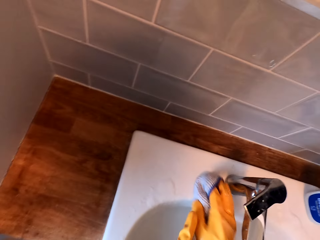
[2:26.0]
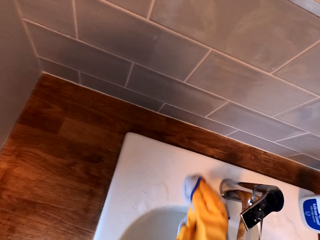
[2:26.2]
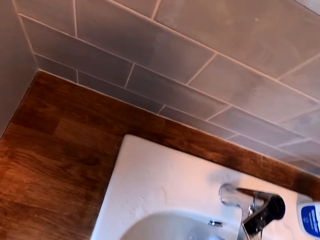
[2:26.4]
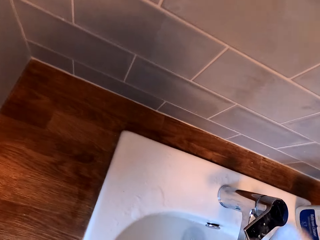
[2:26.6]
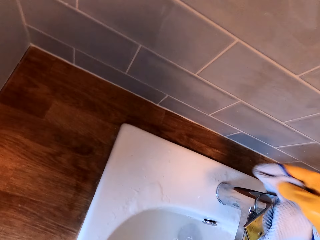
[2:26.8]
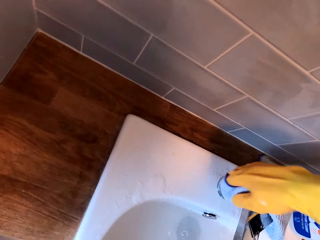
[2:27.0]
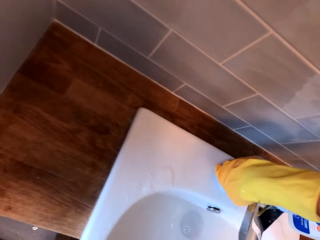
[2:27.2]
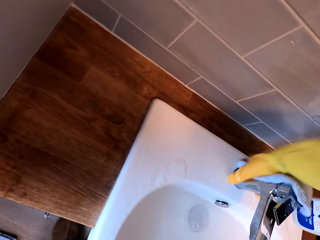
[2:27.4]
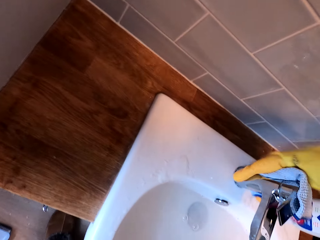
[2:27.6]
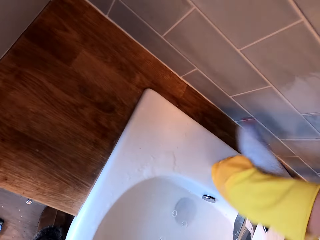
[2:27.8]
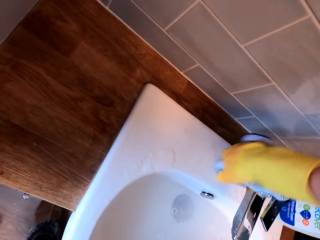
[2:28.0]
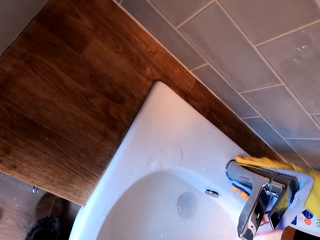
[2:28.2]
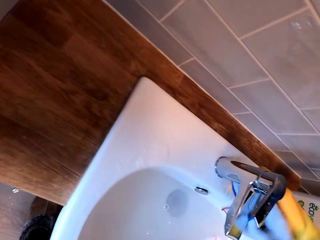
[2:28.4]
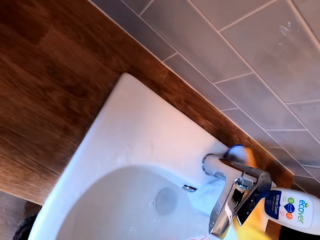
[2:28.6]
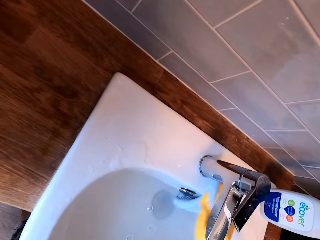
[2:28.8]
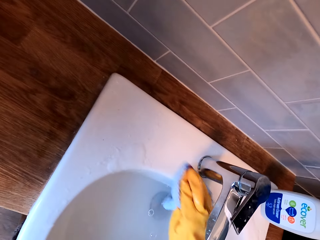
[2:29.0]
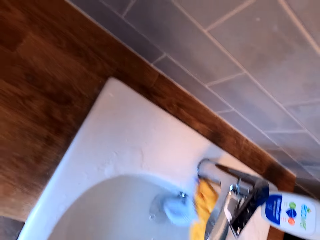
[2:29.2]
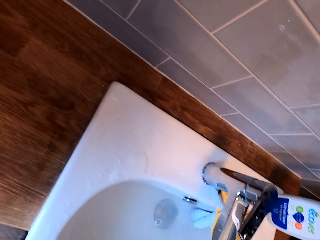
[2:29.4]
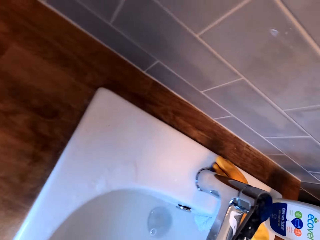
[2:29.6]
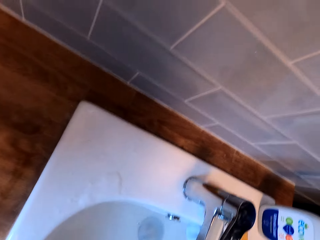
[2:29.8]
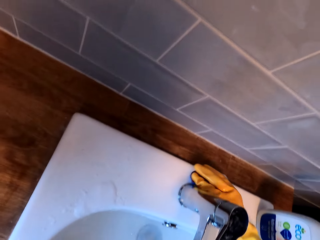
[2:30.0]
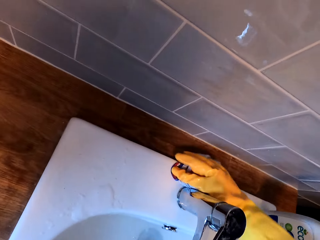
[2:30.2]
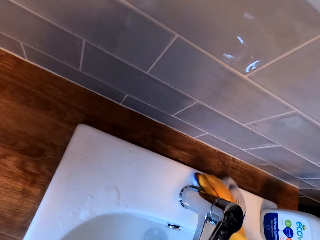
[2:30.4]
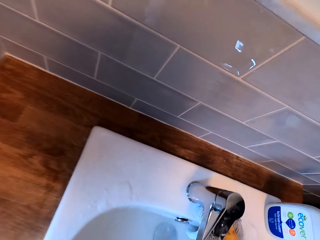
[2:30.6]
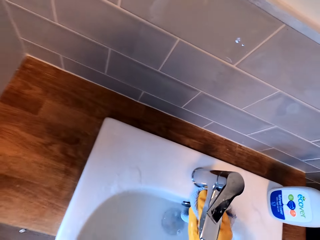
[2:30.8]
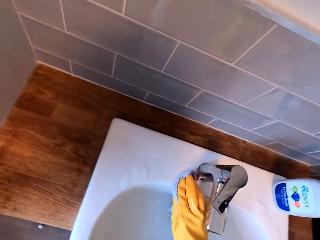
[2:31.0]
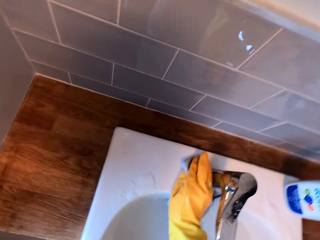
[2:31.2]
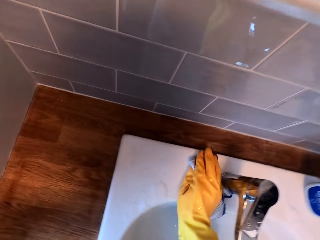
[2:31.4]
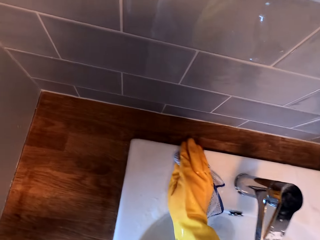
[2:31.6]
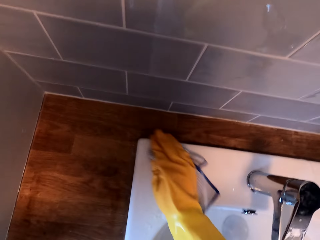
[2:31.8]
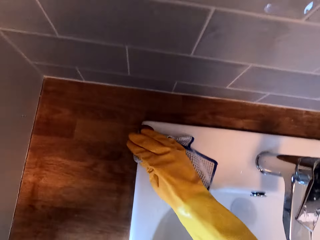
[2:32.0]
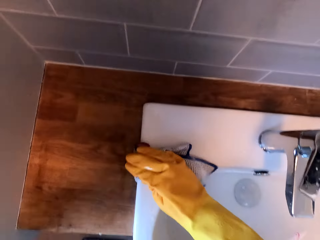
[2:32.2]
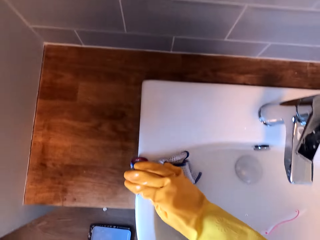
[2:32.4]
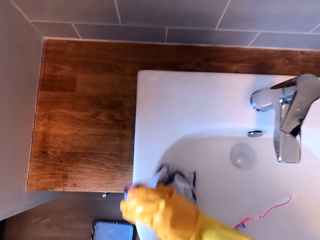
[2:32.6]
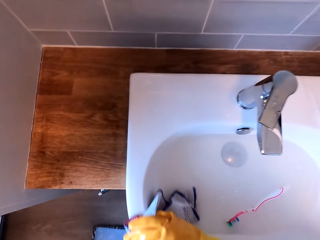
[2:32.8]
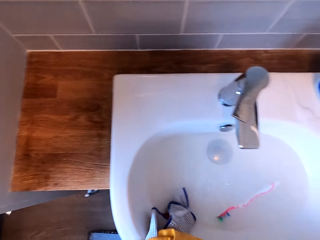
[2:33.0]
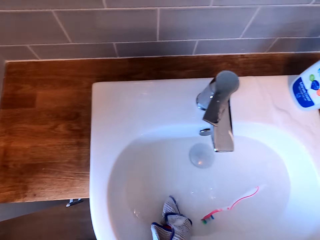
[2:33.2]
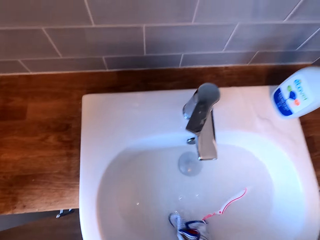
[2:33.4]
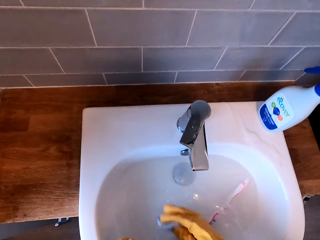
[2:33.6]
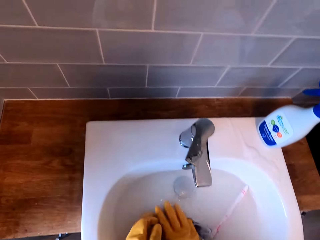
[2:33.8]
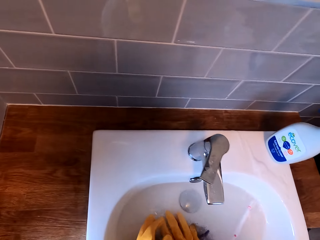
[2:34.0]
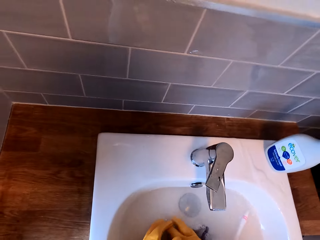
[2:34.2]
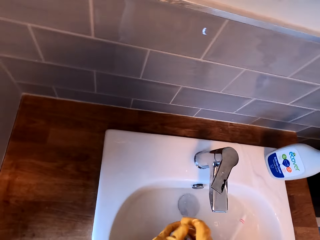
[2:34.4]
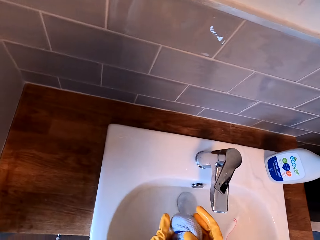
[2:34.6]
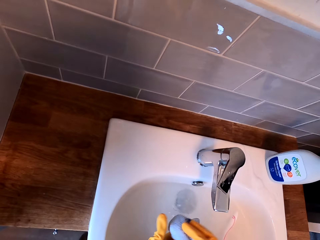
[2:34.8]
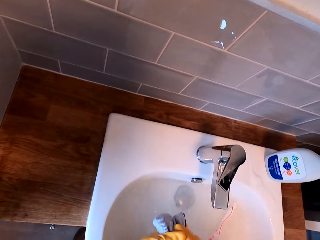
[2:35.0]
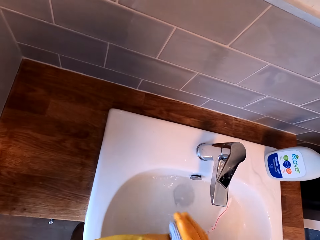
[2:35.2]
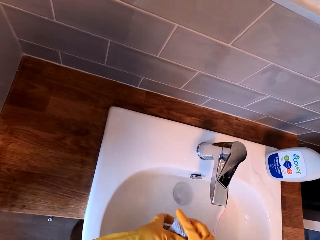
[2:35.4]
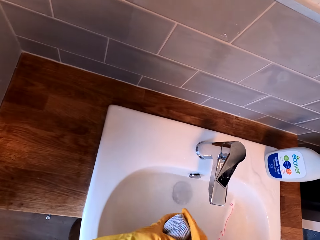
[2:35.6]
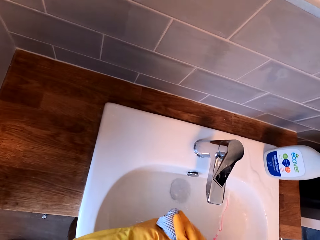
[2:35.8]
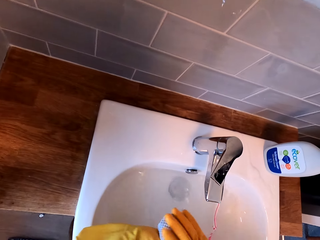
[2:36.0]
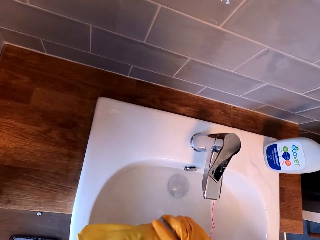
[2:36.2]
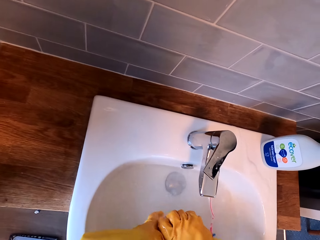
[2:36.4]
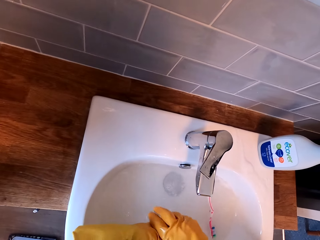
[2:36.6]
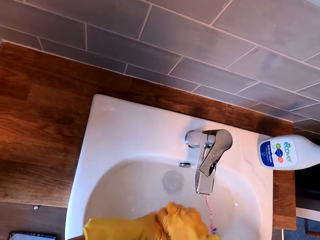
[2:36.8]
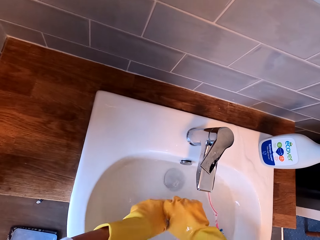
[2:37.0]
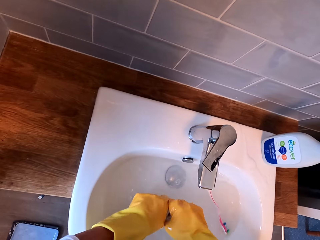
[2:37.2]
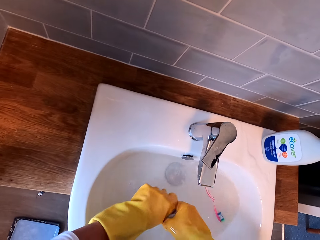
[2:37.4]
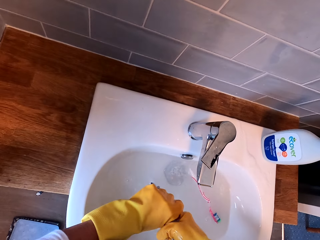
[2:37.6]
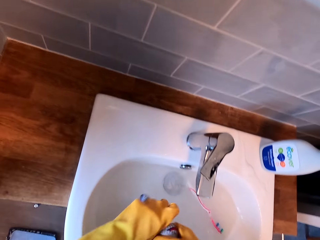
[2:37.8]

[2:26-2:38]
The camera wearer wipes a sink. They wipe a tap. They wipe the sink using a towel. They rinse the towel in the sink. They squeeze the towel in the sink.

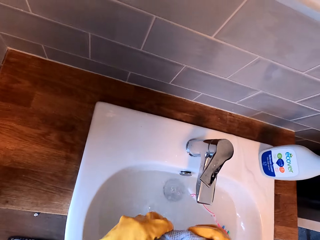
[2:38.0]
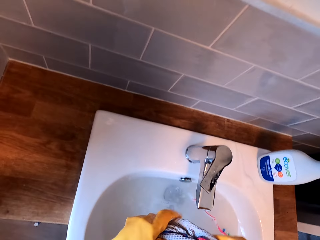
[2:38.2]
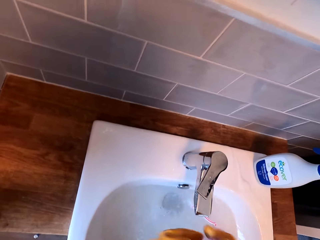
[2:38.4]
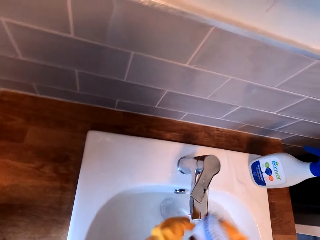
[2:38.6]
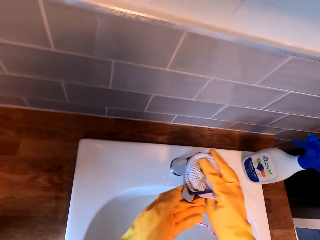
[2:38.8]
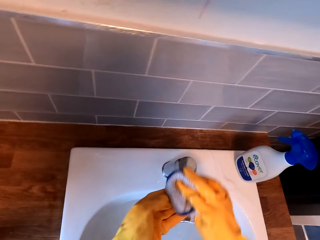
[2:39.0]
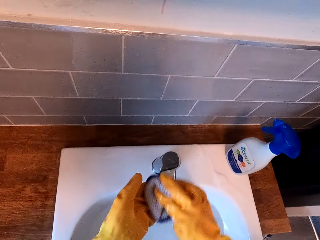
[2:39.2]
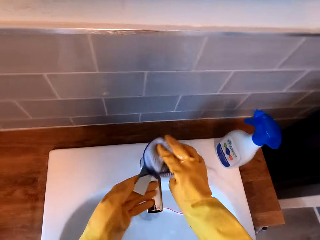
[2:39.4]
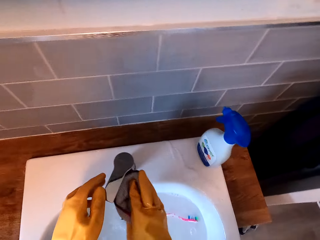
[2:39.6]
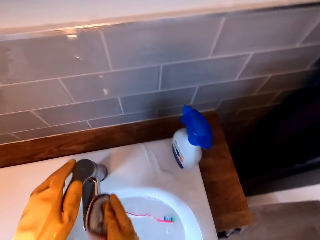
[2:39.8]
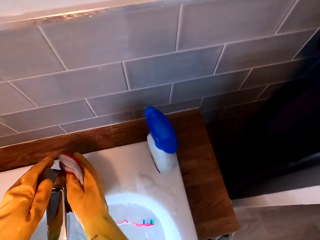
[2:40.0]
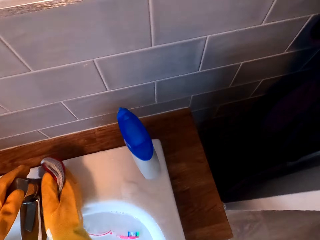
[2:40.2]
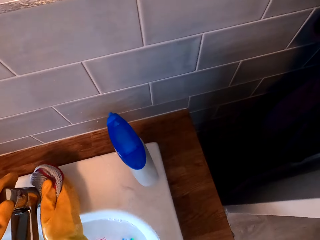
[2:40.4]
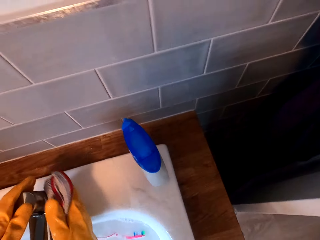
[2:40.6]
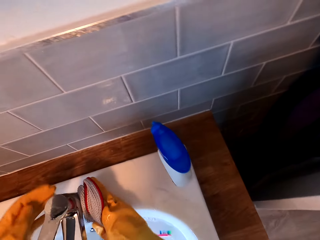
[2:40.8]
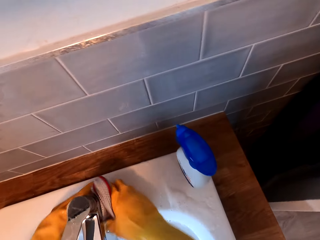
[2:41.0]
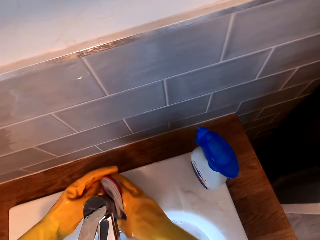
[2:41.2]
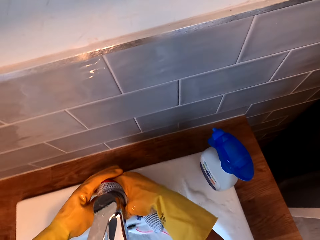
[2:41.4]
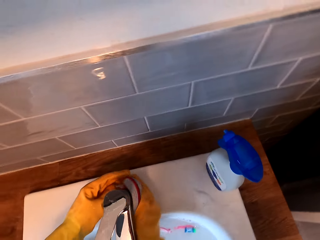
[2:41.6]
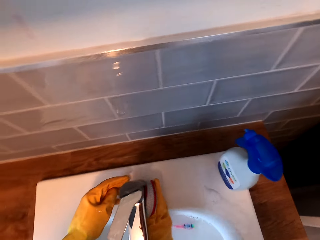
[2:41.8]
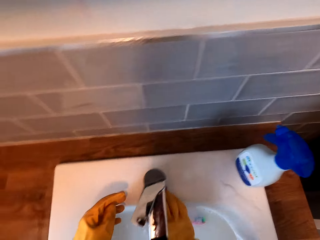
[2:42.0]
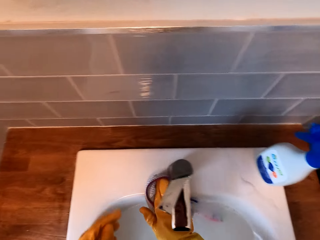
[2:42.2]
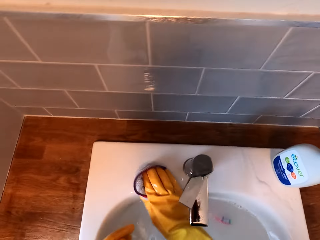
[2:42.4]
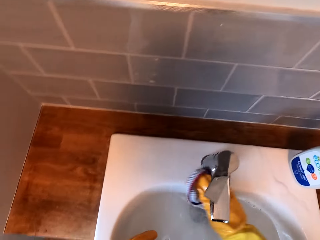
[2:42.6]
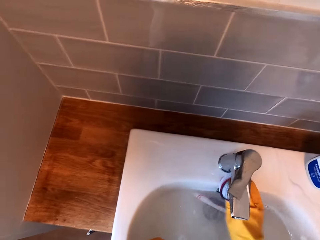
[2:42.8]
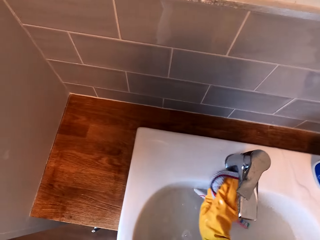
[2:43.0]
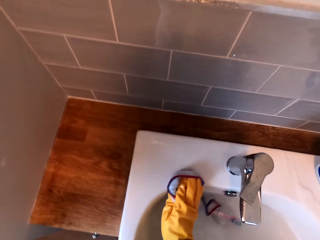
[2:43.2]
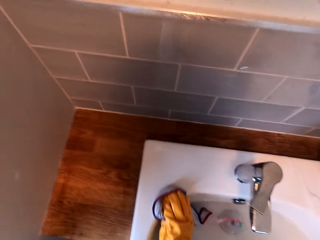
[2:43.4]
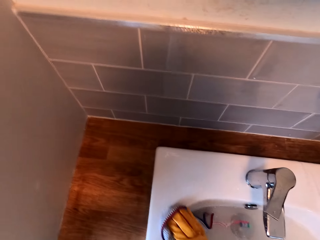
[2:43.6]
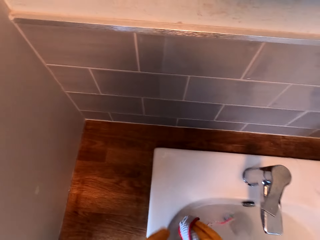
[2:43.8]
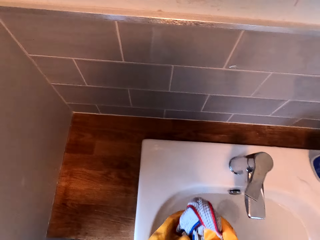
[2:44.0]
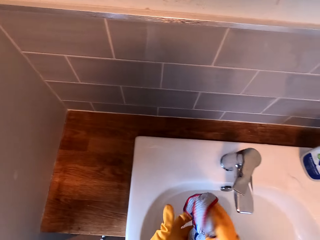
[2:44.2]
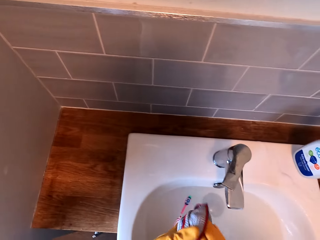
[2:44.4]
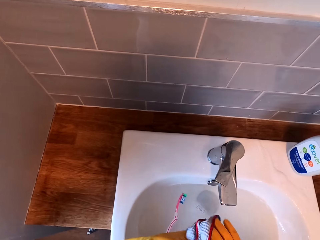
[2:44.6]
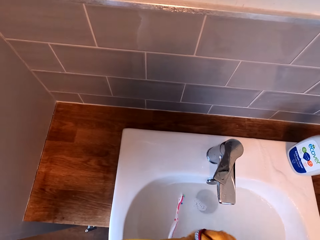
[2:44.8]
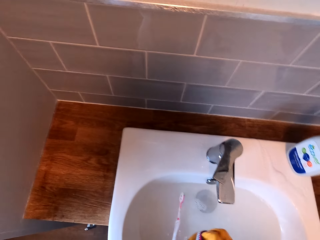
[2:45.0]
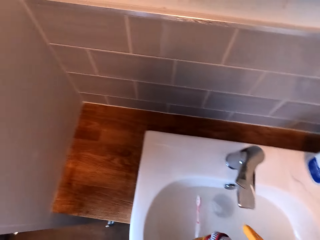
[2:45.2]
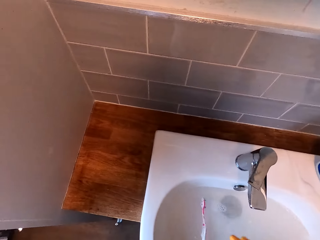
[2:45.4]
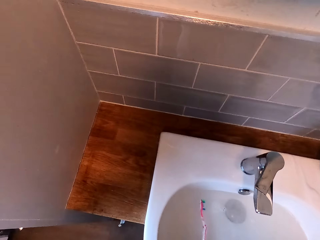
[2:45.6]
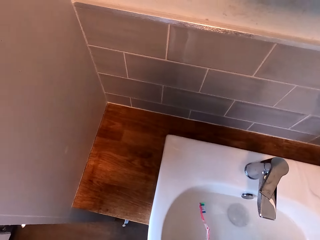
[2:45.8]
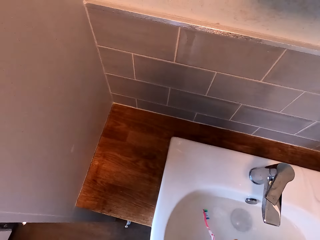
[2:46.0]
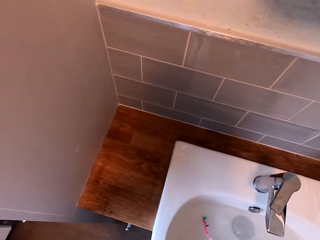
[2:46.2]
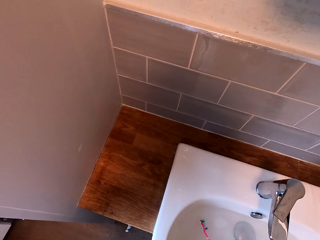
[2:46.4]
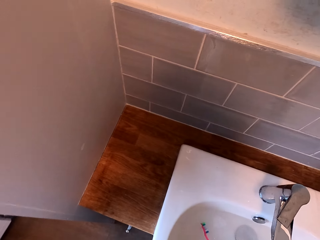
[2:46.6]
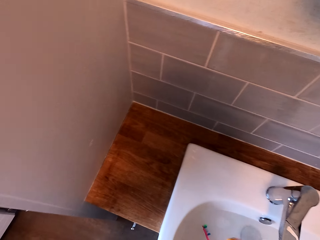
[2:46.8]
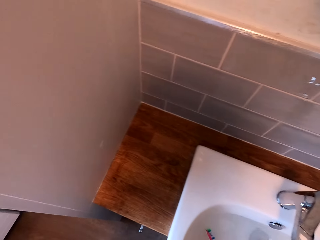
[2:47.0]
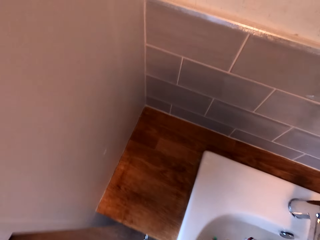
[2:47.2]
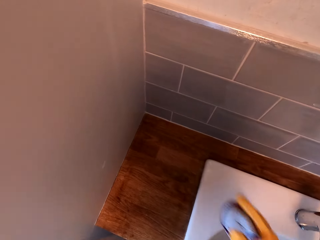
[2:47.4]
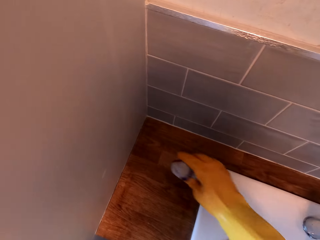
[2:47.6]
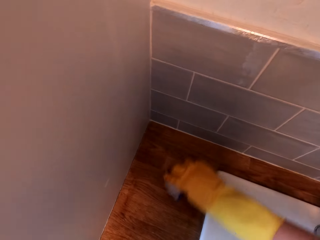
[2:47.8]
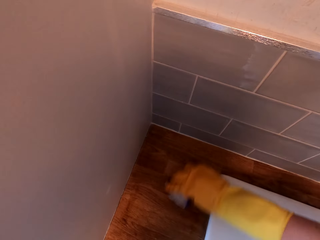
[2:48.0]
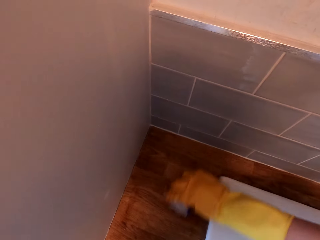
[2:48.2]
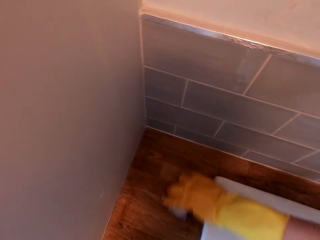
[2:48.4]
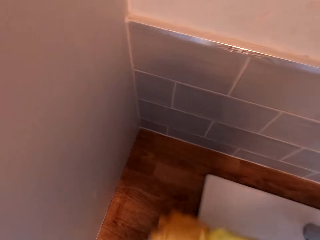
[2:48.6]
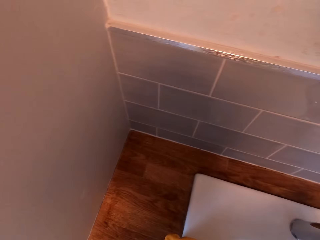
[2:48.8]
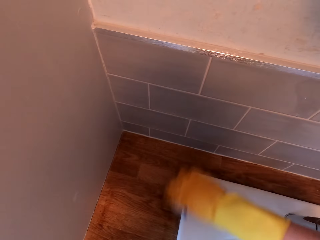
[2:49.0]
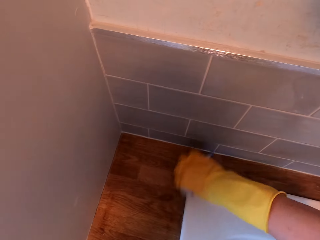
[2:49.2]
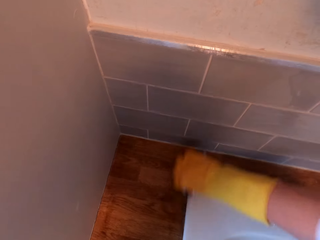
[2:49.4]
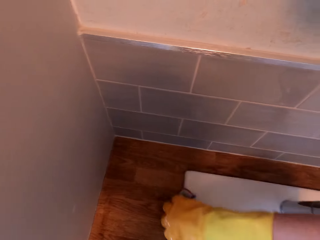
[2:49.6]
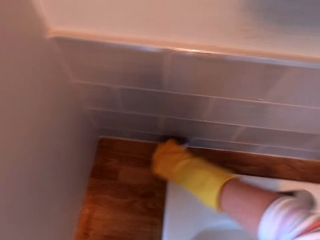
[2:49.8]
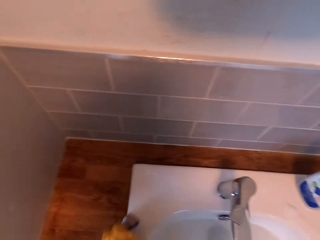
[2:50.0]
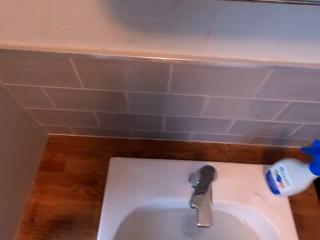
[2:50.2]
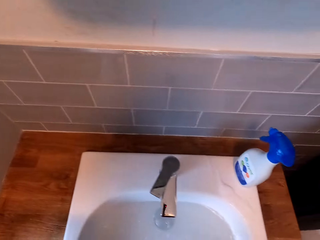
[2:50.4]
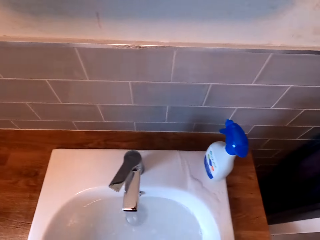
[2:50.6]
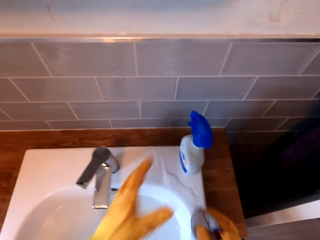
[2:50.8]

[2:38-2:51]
The camera wearer wipes a tap using a towel or cloth. They wipe the sink using the towel. They hold the cloth. They squeeze the towel in the sink. They wipe the countertop. They wipe the sink using the towel.
